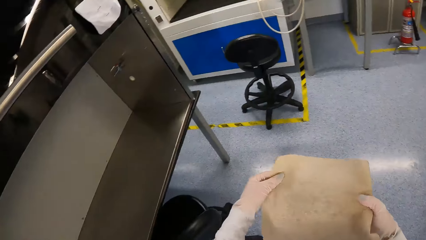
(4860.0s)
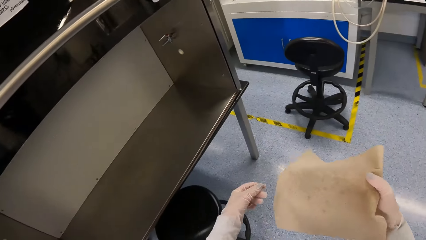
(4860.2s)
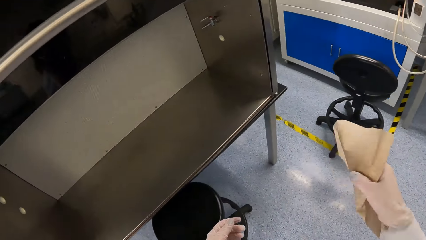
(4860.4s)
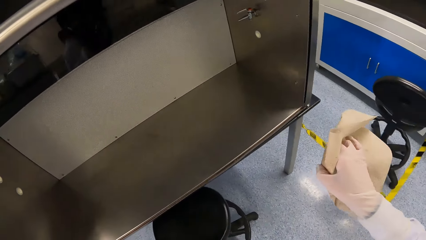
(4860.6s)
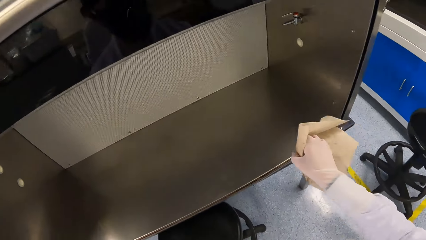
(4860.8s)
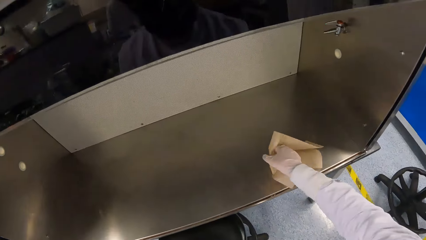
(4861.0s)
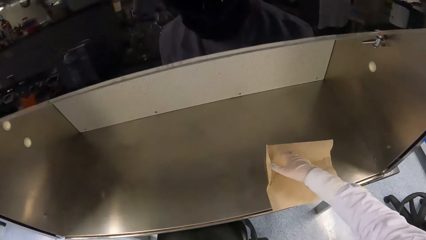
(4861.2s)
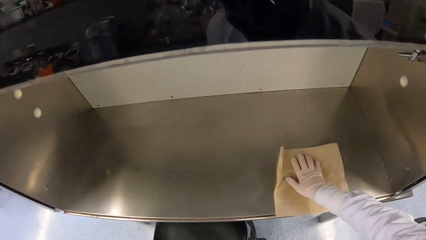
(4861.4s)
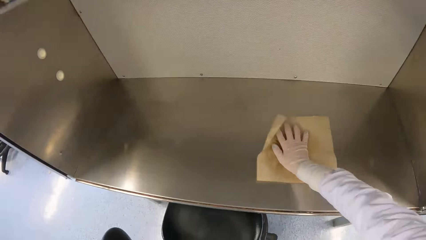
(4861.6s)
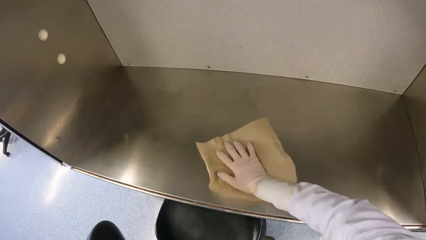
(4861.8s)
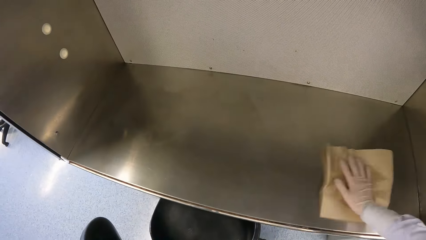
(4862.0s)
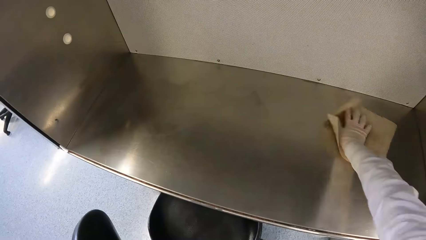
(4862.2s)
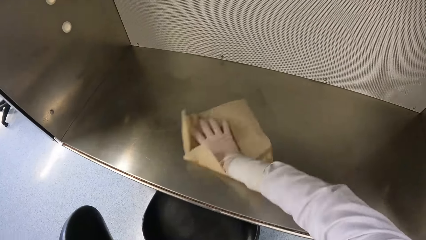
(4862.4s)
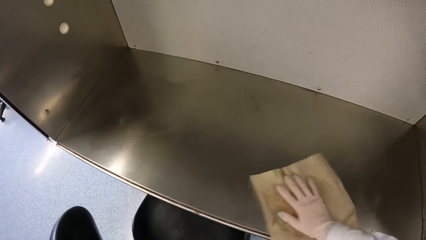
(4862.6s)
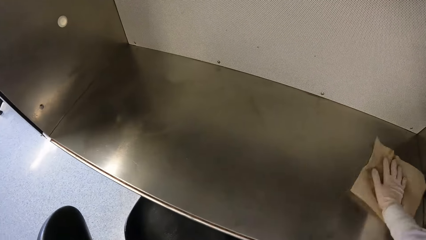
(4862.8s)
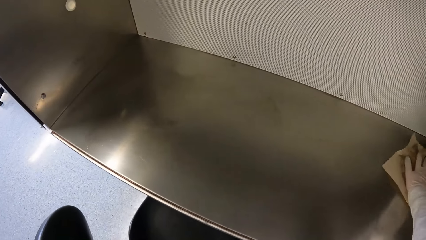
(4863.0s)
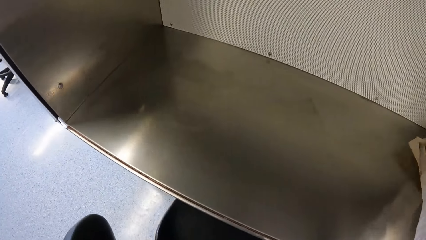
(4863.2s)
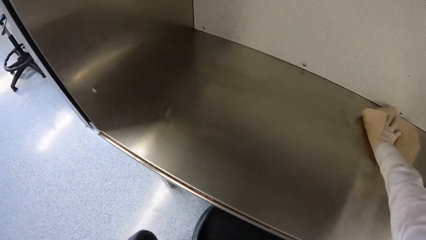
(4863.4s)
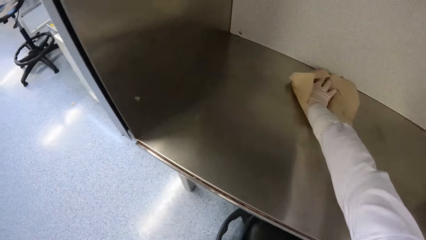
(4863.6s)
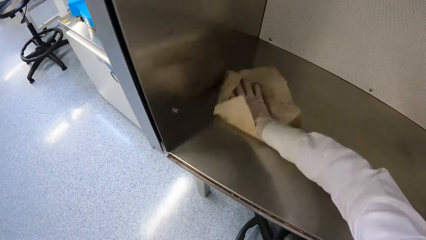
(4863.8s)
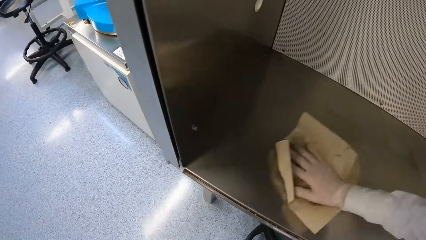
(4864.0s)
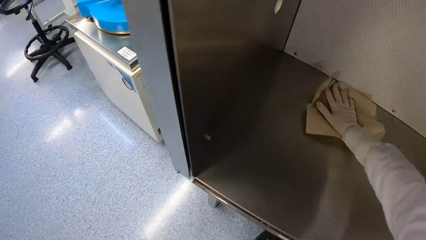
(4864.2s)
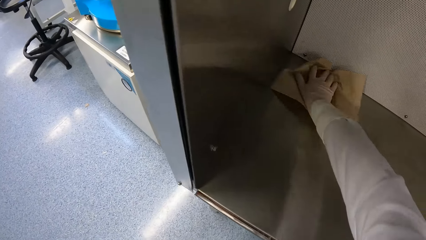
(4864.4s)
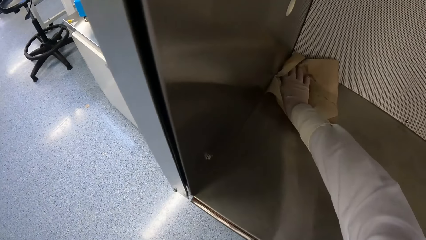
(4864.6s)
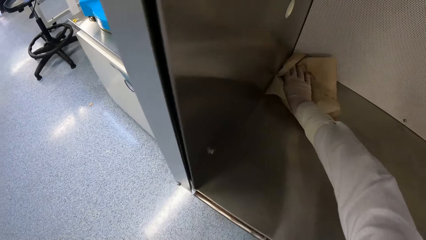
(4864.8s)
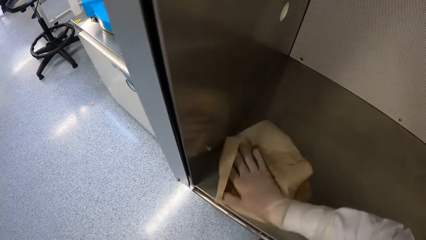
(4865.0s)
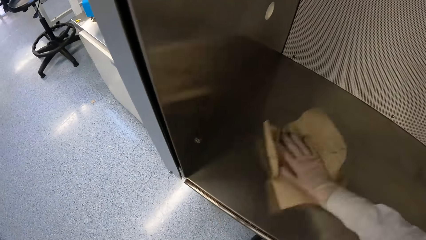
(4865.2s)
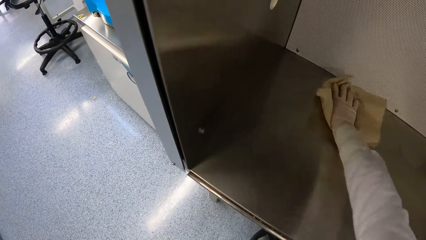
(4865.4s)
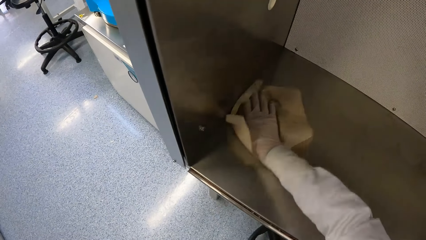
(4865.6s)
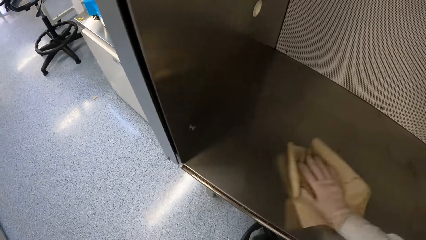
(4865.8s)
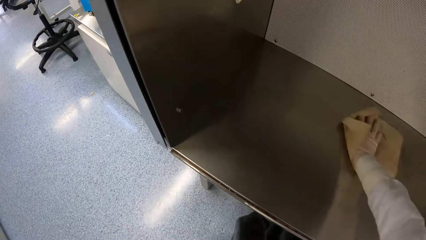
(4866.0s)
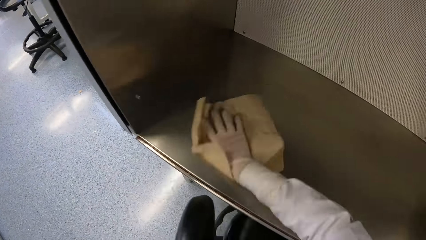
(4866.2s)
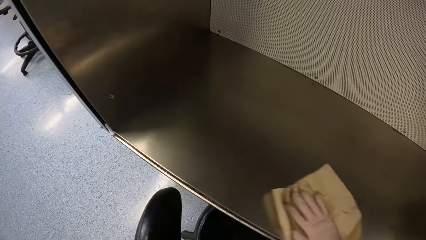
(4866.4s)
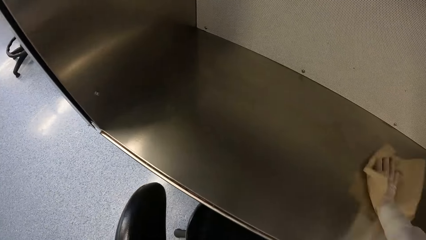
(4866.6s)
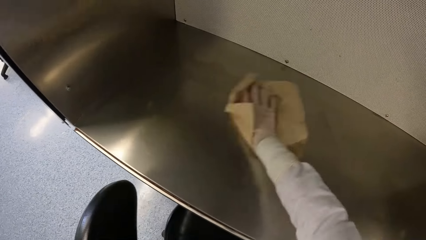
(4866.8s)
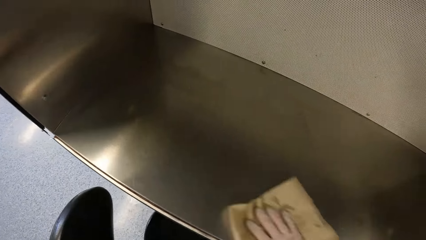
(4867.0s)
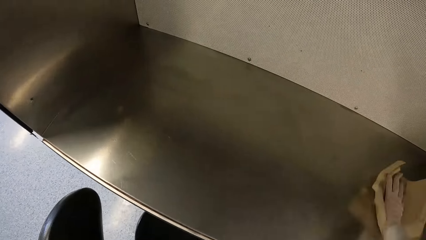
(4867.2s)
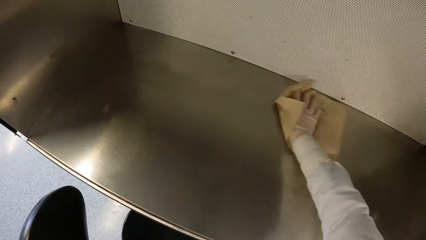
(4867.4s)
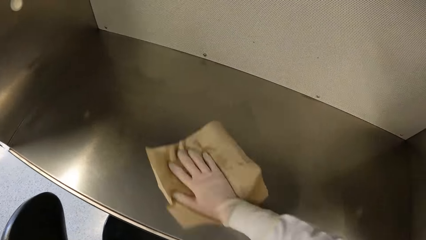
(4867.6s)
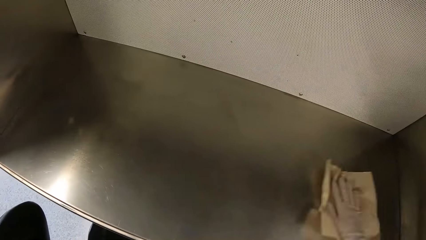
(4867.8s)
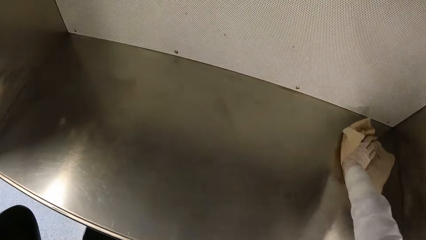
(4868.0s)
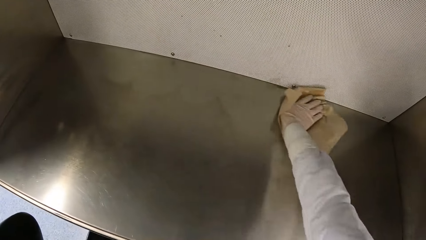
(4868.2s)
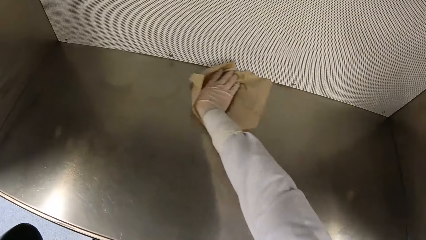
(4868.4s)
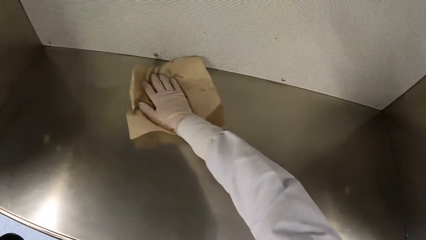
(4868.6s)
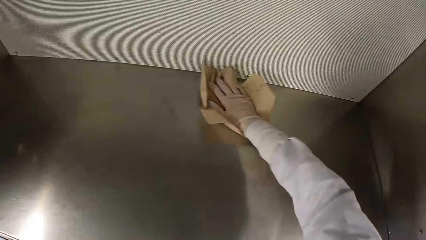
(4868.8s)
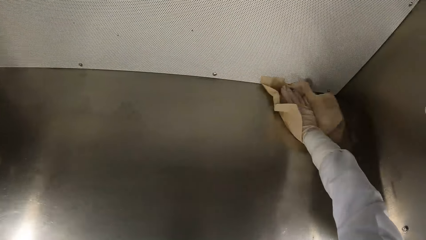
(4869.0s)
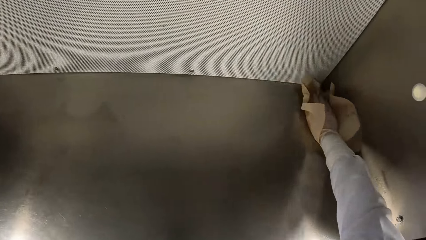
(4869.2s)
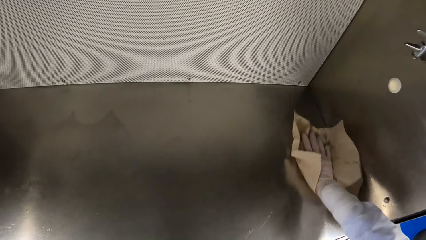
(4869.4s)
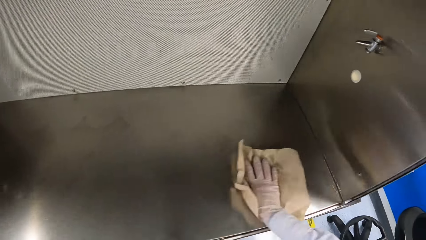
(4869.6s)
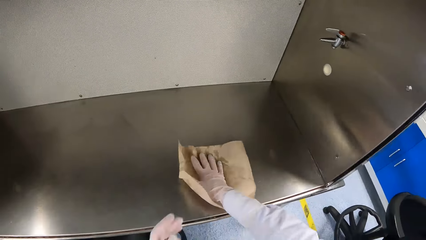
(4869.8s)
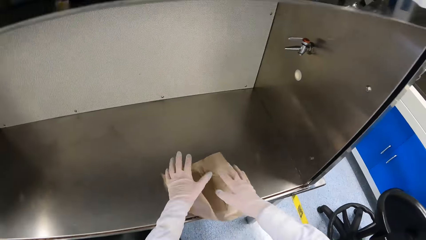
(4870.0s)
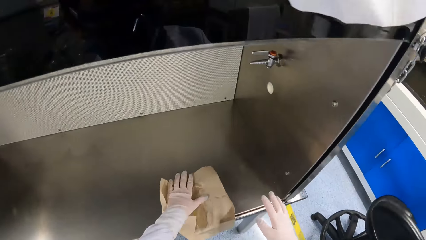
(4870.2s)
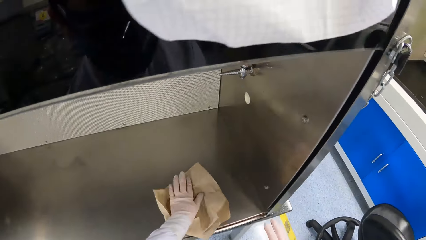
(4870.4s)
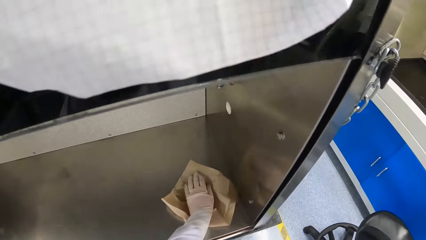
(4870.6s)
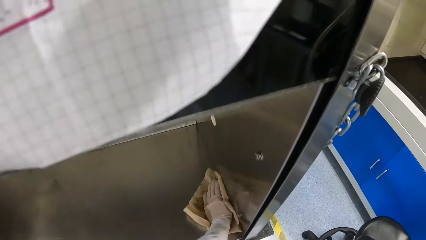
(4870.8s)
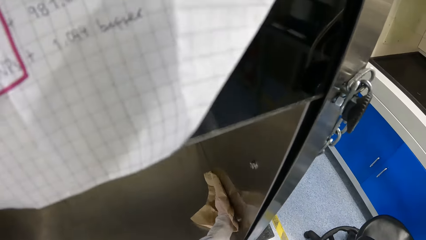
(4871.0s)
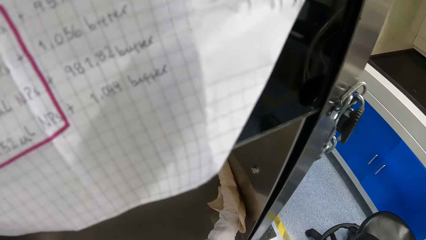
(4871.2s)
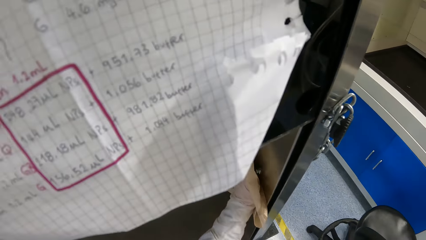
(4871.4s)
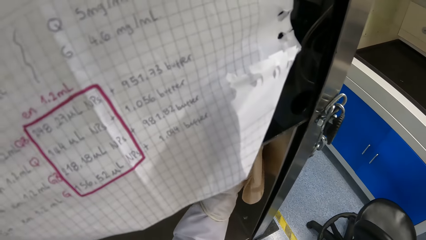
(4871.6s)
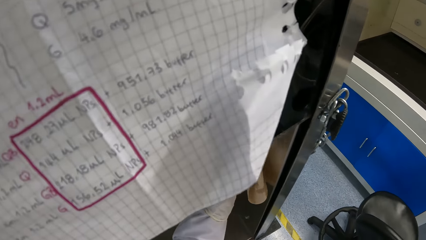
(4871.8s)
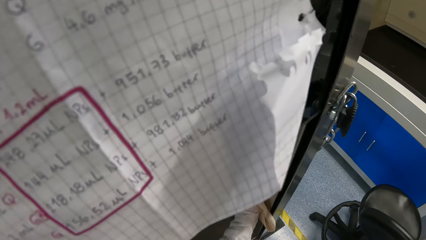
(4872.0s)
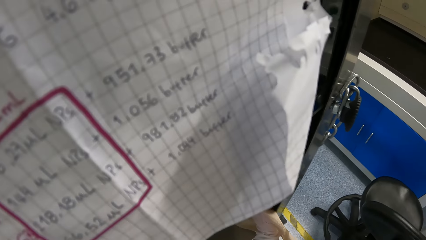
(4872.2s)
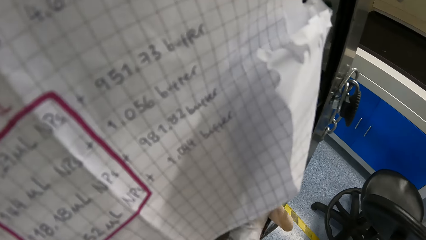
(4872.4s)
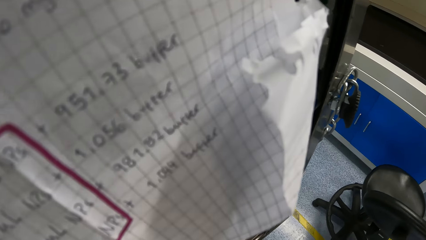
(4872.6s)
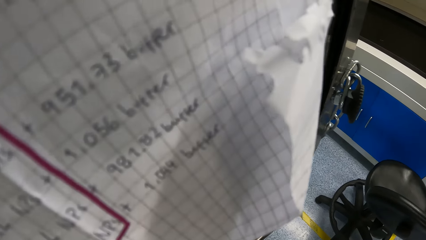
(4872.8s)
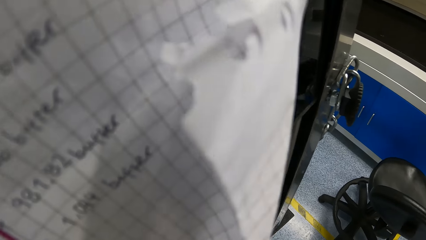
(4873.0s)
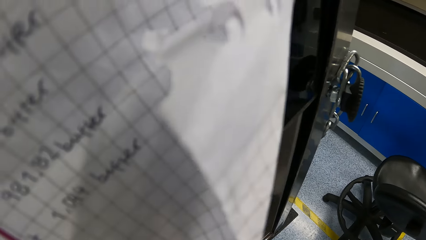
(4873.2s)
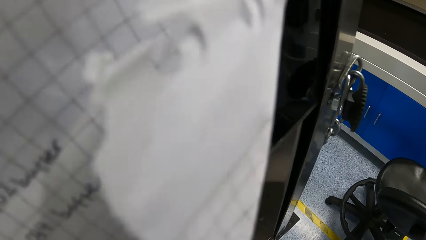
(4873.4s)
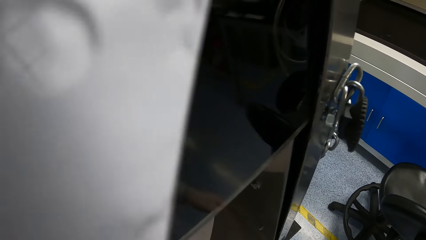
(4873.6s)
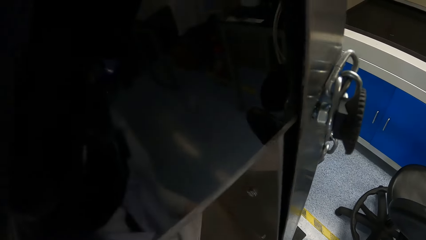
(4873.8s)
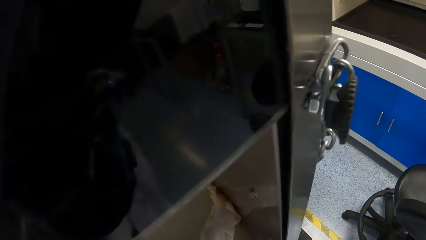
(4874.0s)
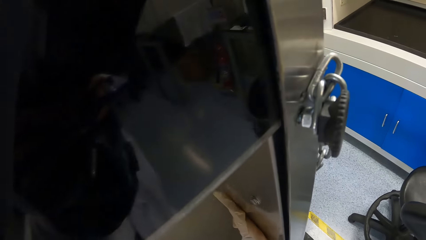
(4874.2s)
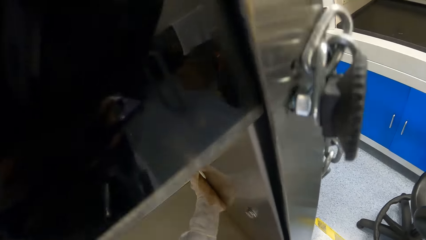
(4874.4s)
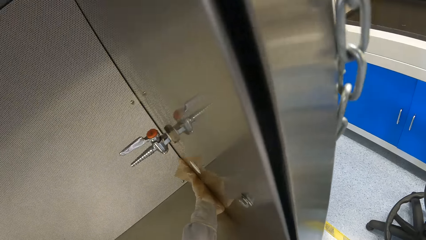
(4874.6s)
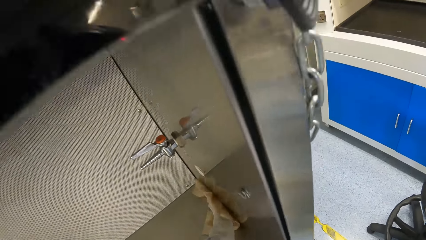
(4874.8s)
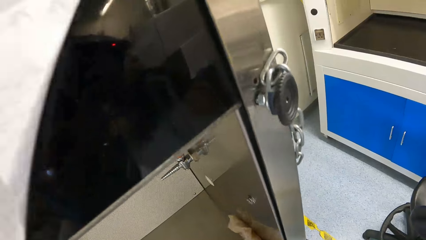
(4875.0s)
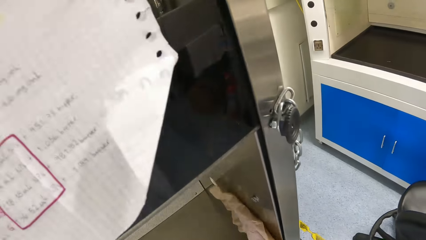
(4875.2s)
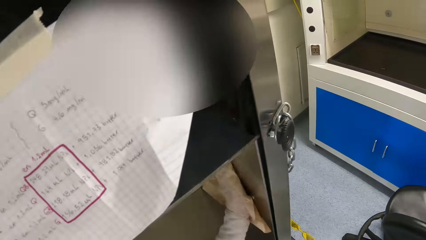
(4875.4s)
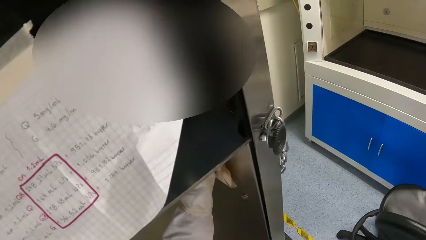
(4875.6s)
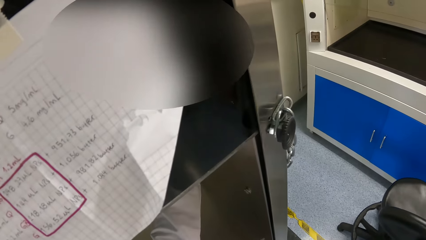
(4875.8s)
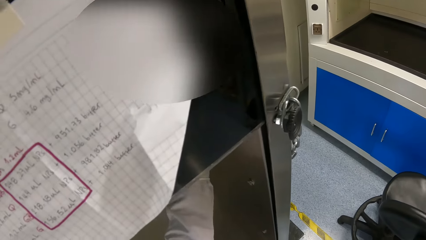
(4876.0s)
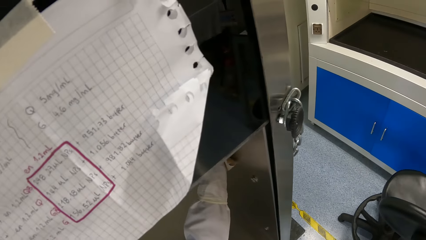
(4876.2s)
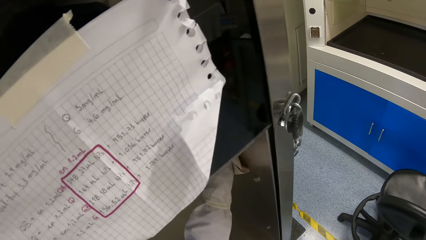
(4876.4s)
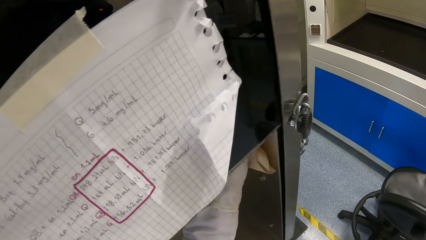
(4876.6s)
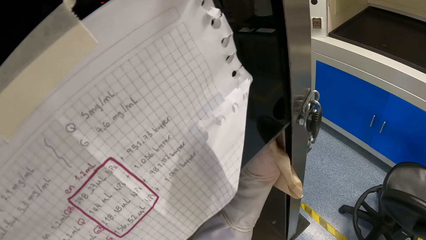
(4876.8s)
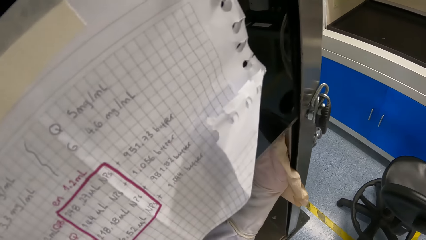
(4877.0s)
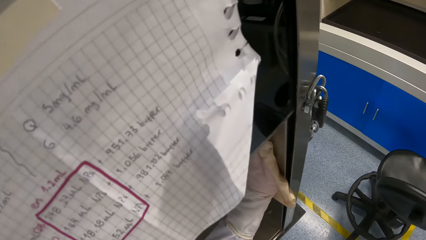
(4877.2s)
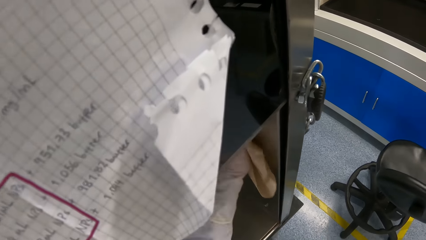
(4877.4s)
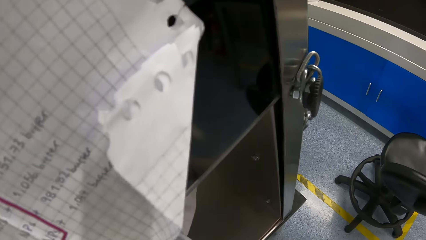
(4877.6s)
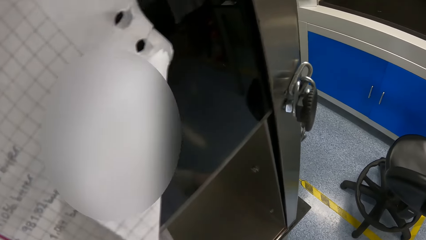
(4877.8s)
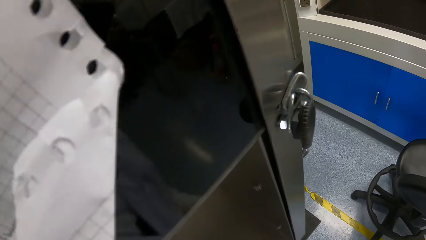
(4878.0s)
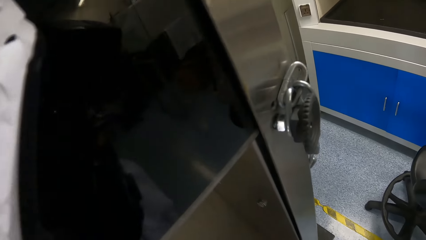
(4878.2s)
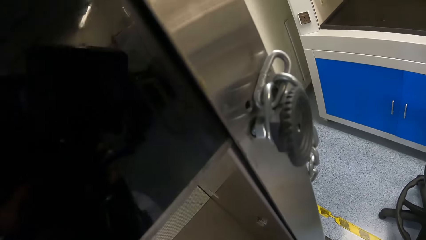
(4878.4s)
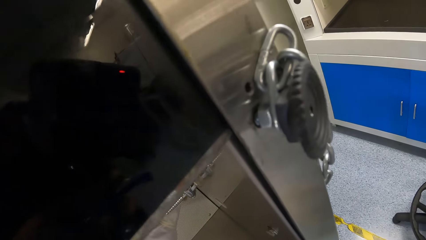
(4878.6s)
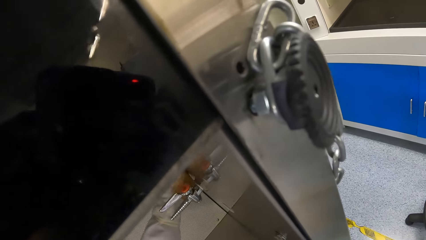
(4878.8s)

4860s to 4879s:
The camera wearer holds the paper towel with her right hand. She wipes inside the laminar air flow with the paper towel in her right hand. She passes the paper towel from her right hand to her left hand in the laminar air flow. She wipes inside the laminar air flow with the paper towel in her left hand.
